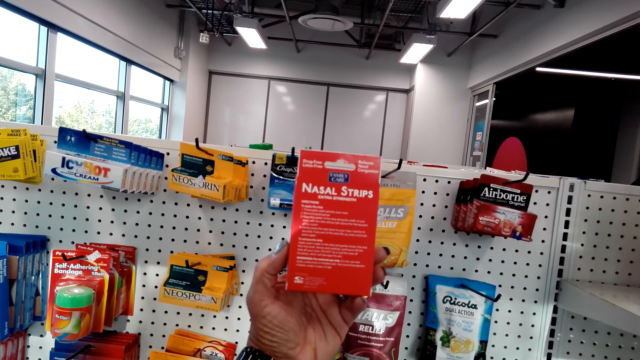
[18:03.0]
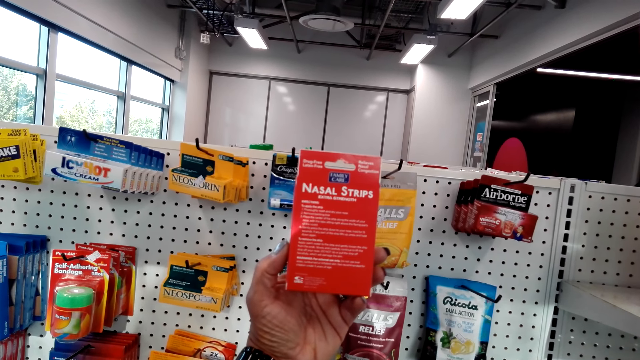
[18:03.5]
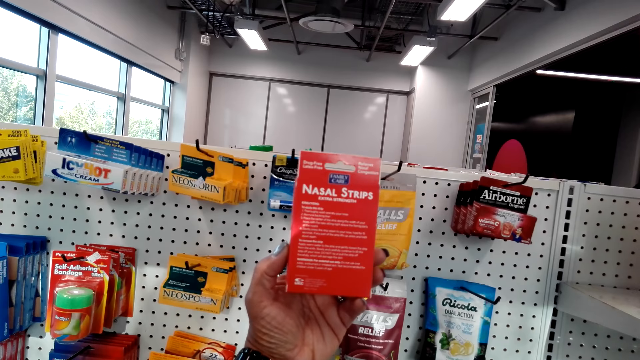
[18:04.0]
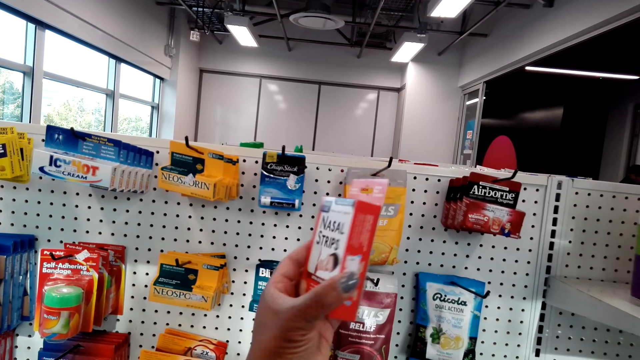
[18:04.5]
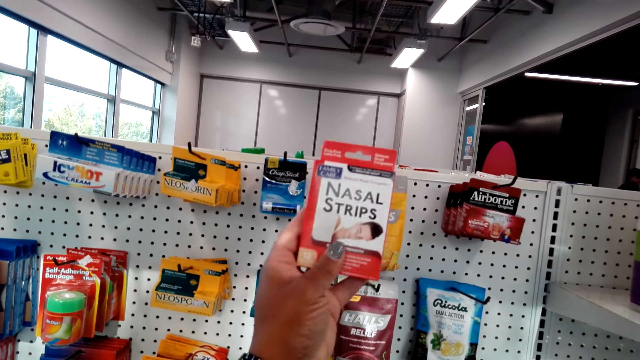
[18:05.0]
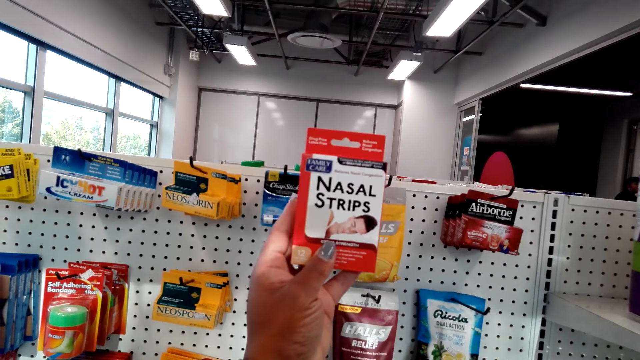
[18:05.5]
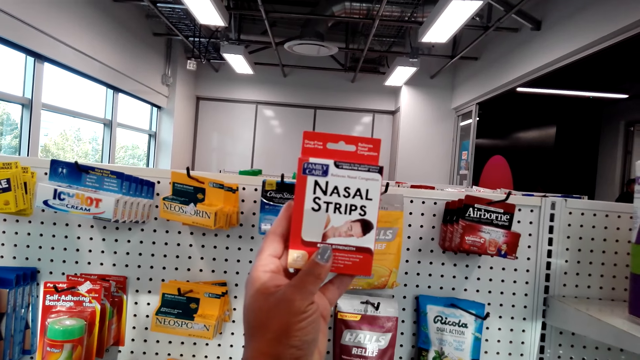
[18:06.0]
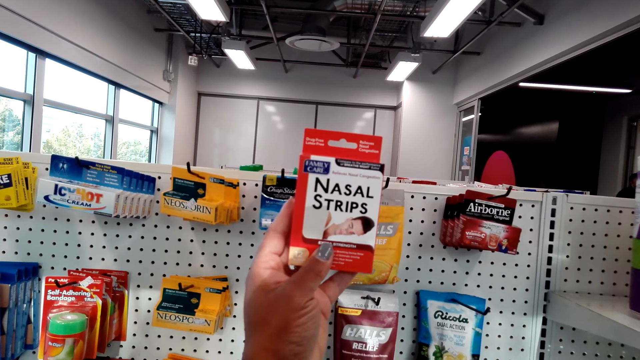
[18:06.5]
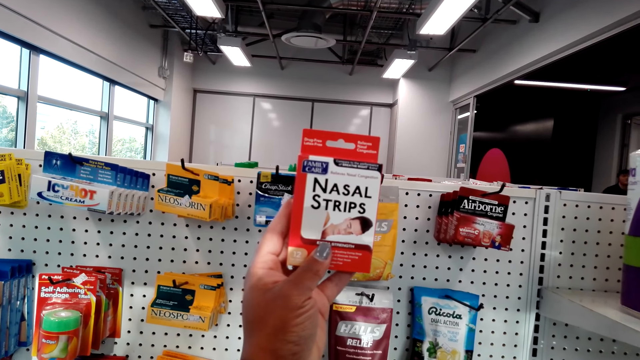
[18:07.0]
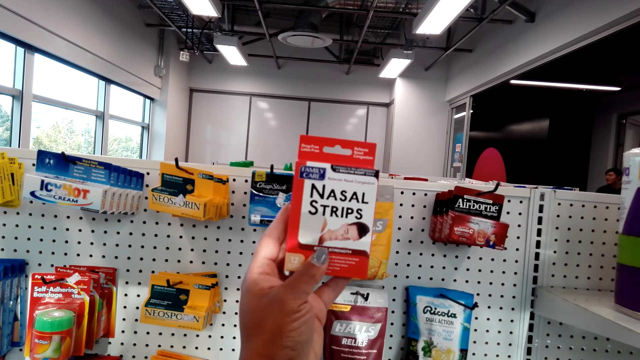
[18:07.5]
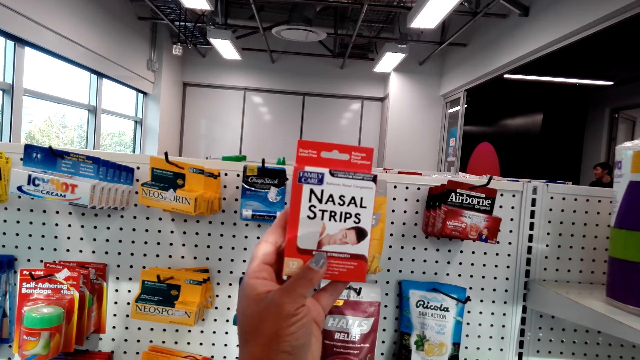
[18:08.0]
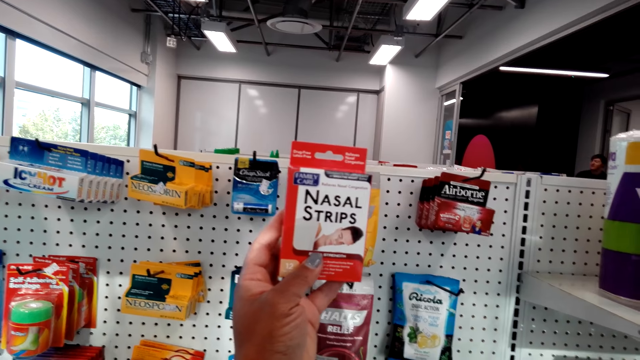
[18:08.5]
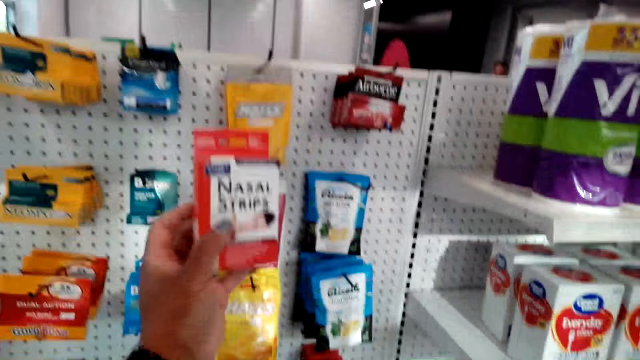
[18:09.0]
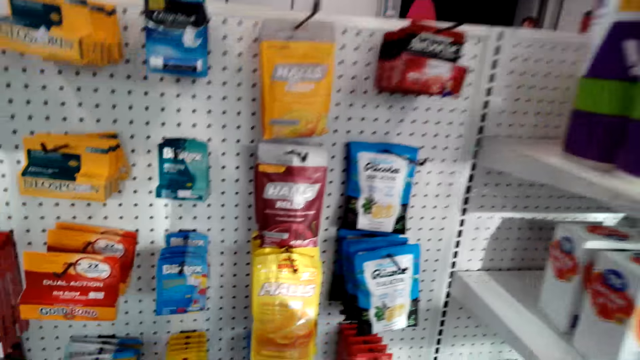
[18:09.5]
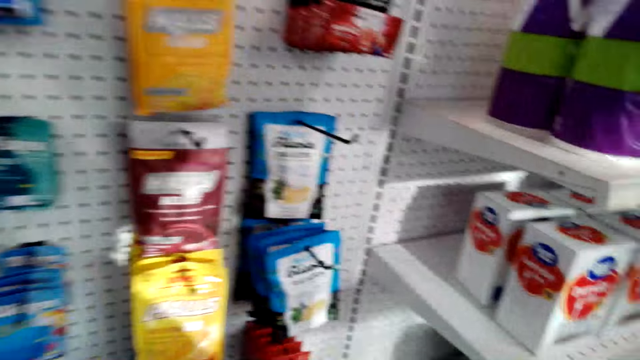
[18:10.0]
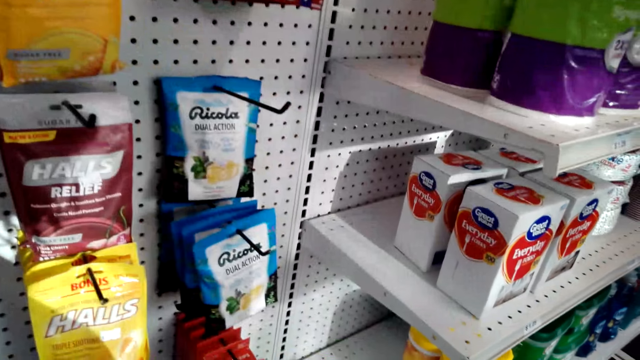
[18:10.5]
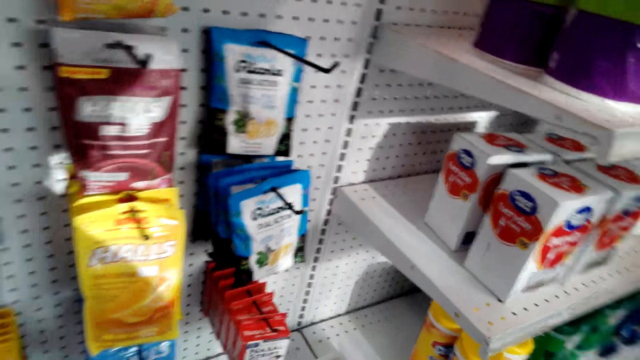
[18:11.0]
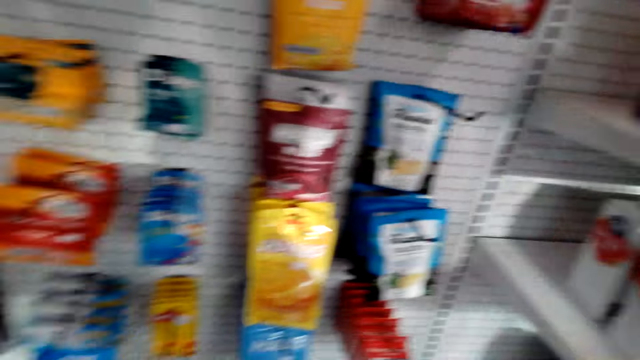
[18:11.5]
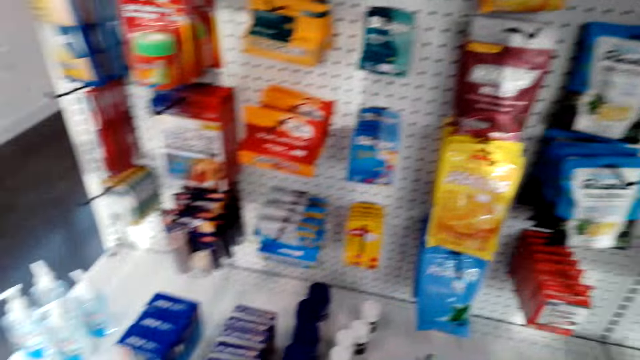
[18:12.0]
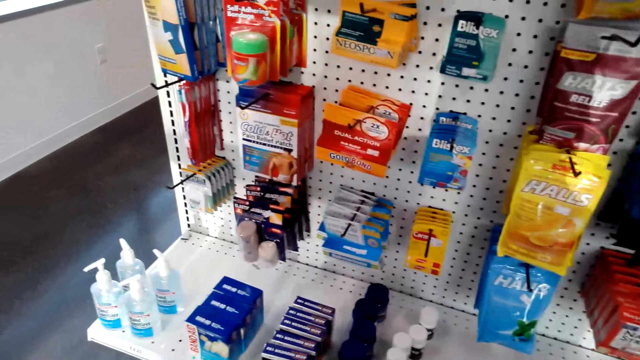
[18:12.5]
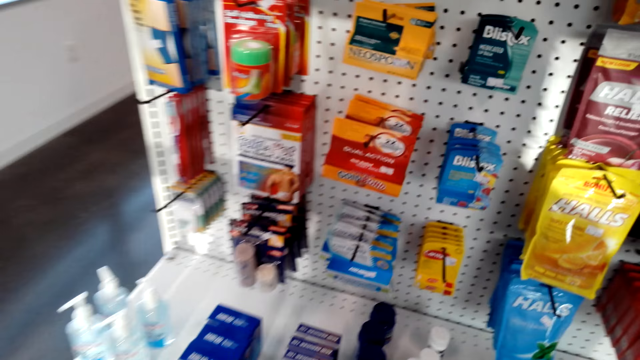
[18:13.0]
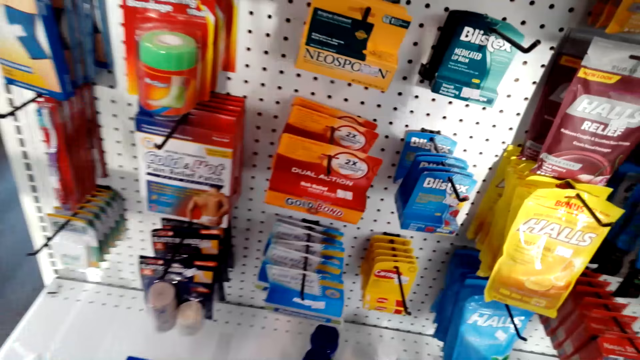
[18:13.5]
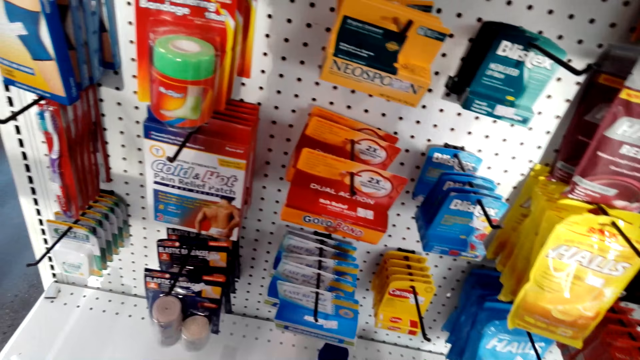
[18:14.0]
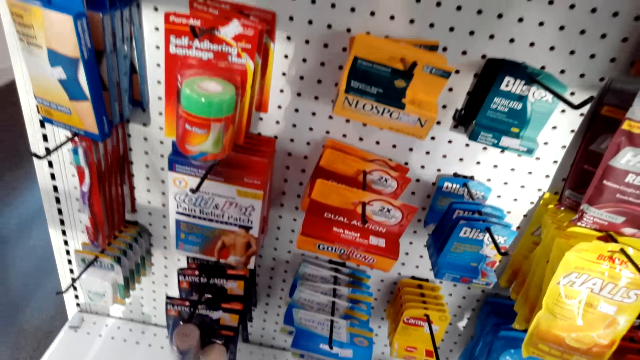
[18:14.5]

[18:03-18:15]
The camera wearer turns nasal strips. They stare at the nasal strips. They stare at the shelf. They put back the box of nasal strips.

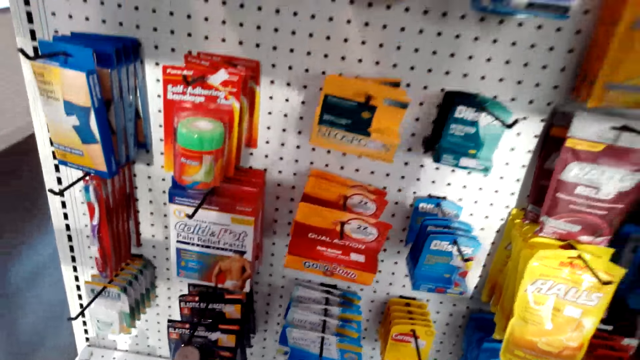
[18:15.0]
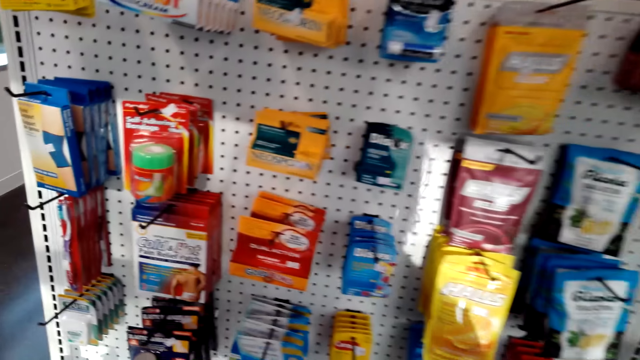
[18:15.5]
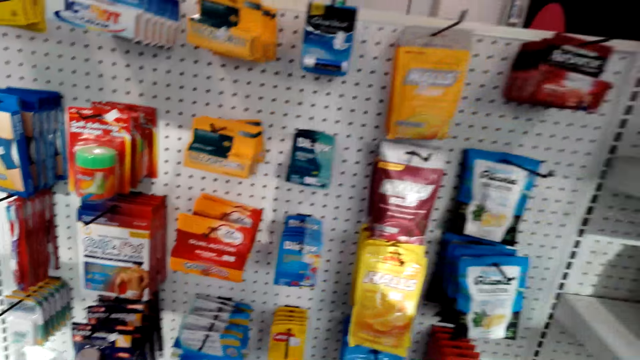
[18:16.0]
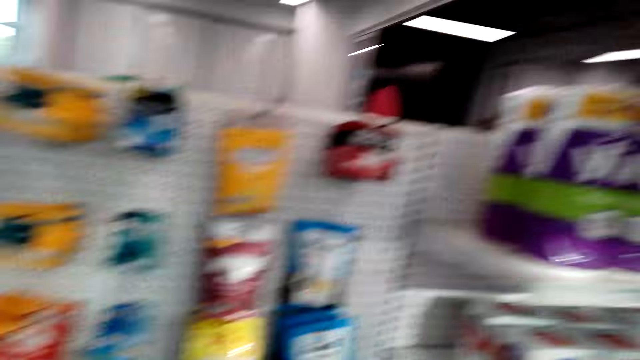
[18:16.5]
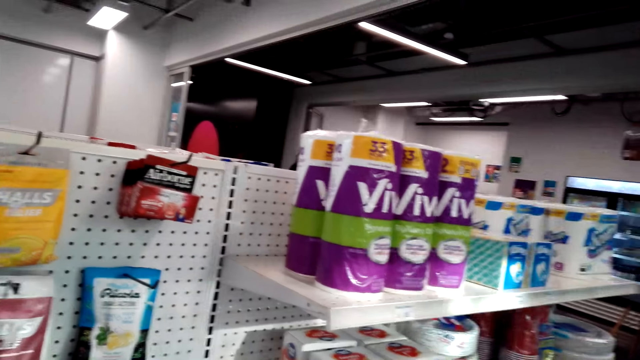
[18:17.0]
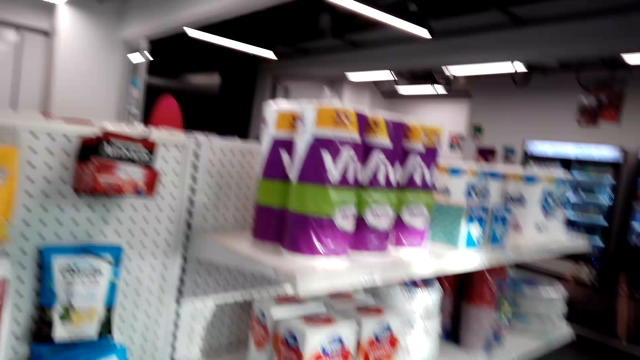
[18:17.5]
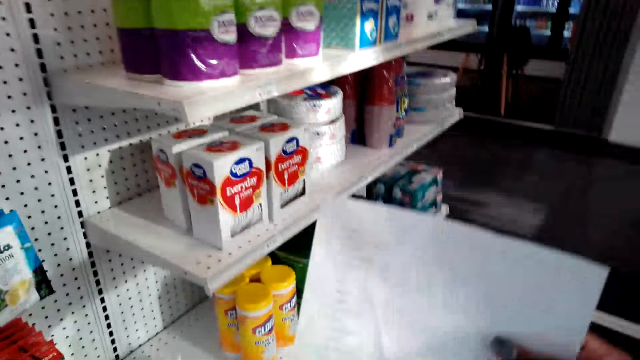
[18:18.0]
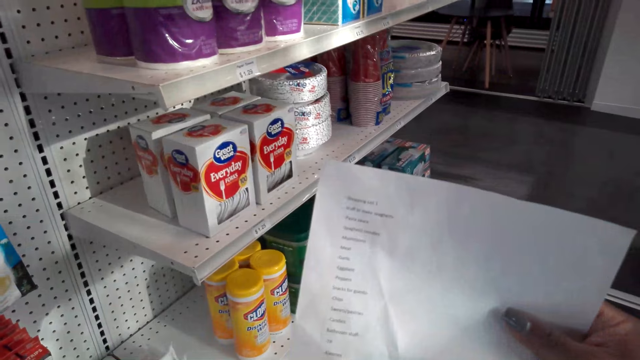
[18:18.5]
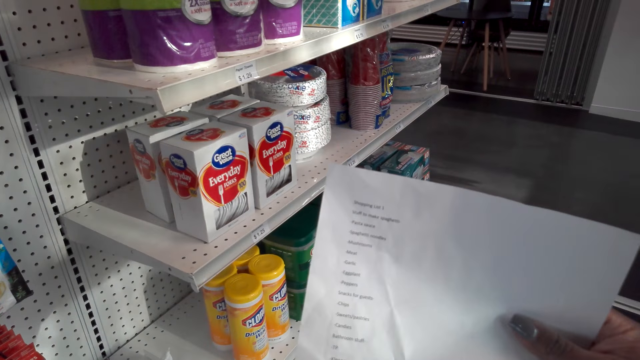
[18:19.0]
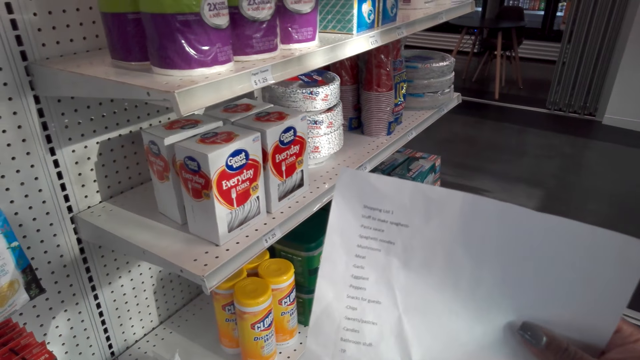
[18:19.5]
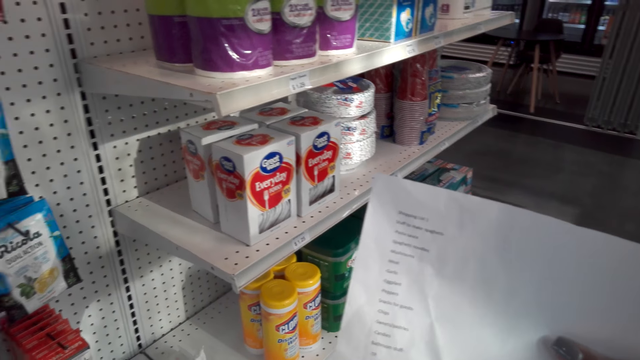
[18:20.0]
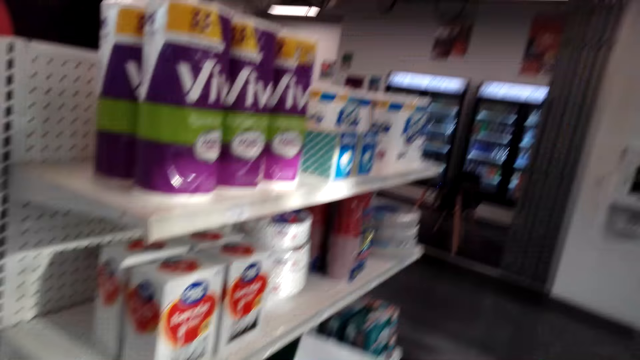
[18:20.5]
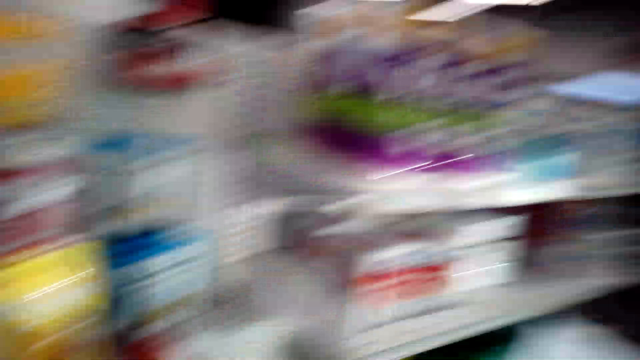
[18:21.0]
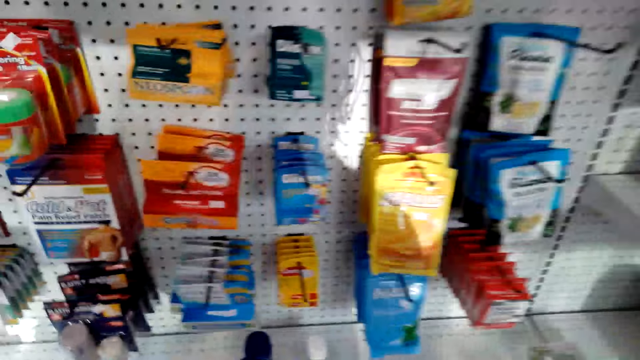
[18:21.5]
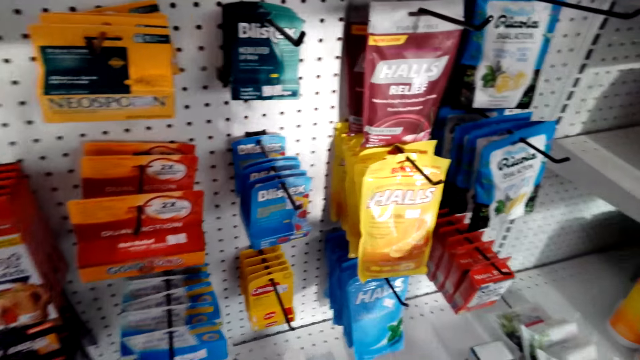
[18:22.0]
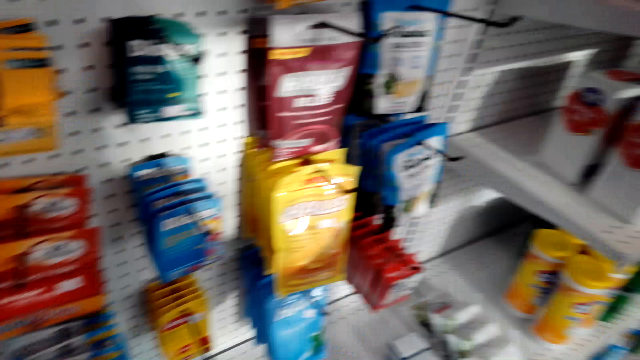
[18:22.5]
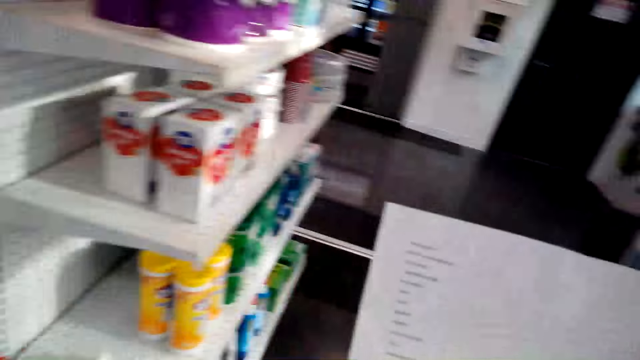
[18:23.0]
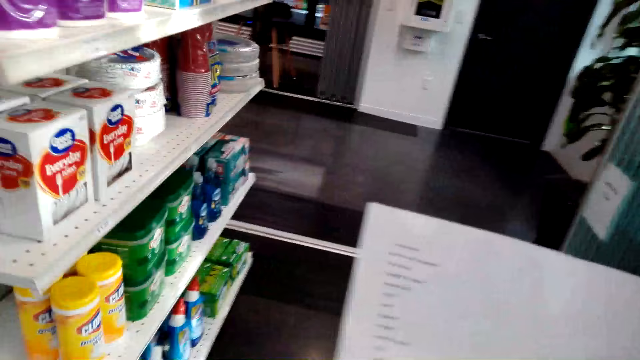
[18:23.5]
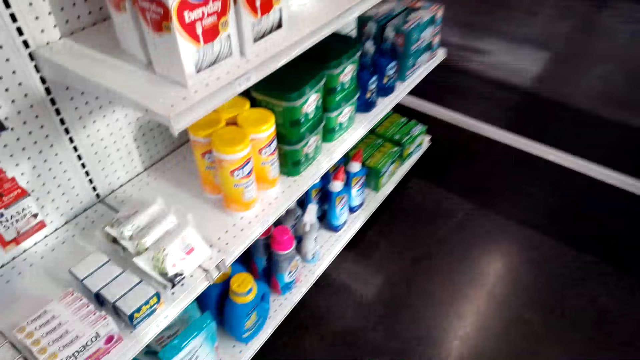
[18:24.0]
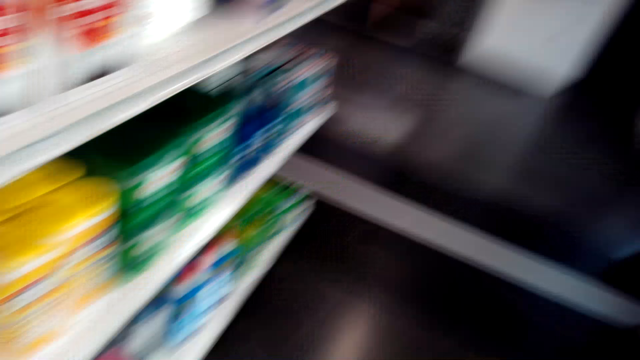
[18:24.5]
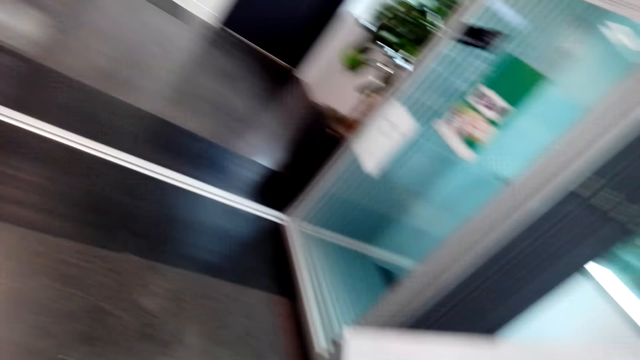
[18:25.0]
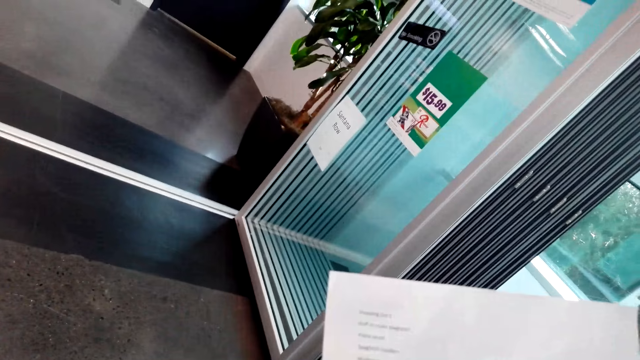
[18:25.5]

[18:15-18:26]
The camera wearer holds a list. They stare at the shopping list. They stare at the shelf. They hold the list again. They stare at the shopping list again. They look around.
